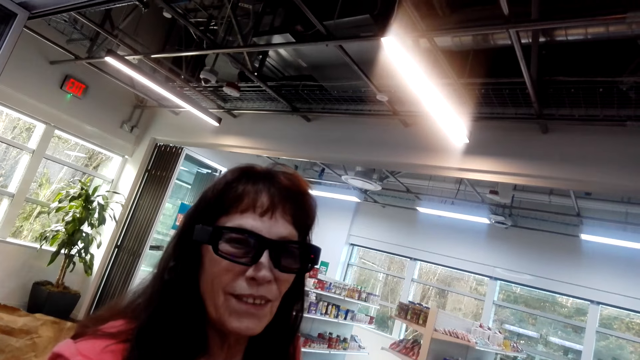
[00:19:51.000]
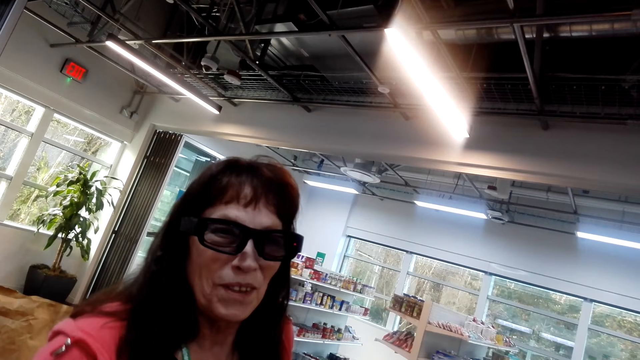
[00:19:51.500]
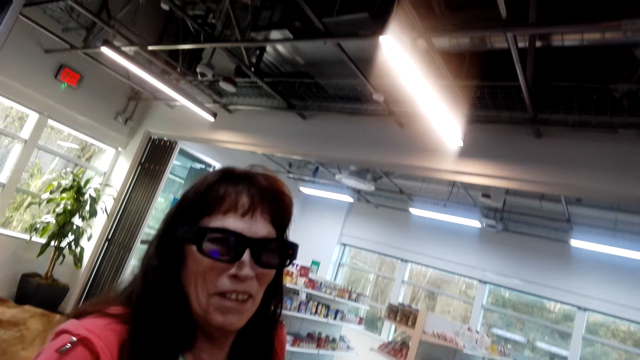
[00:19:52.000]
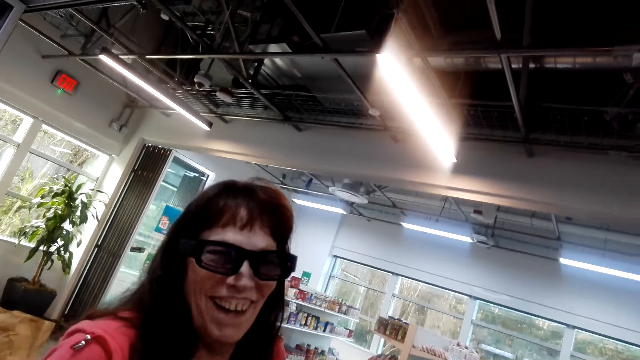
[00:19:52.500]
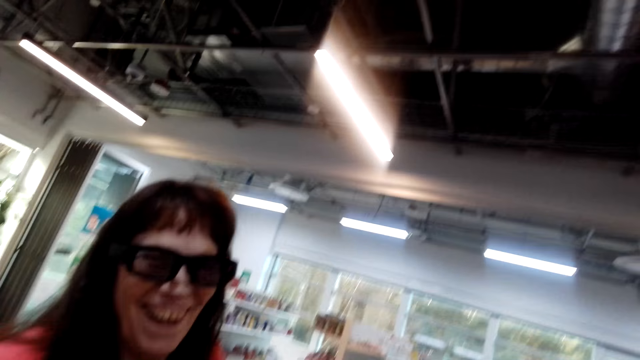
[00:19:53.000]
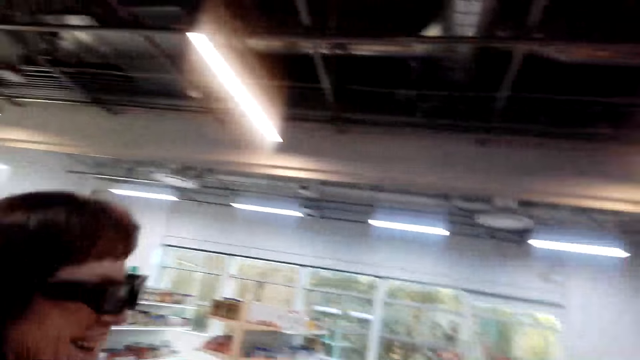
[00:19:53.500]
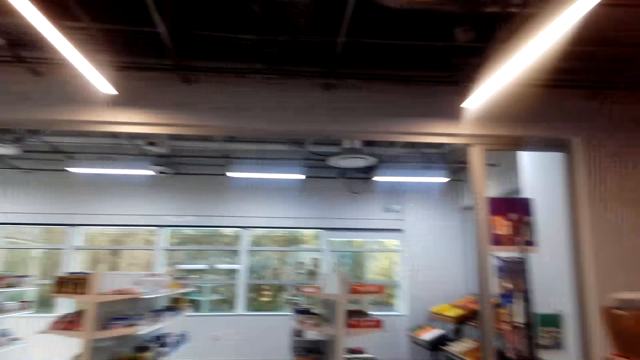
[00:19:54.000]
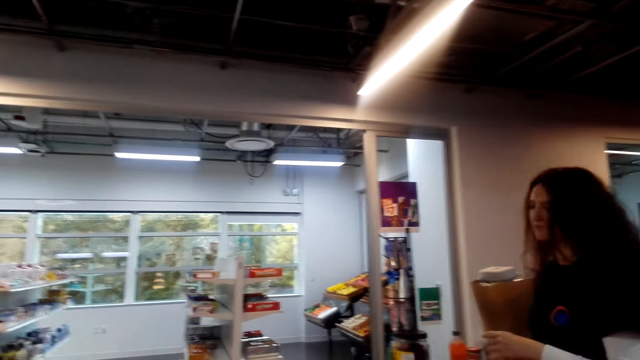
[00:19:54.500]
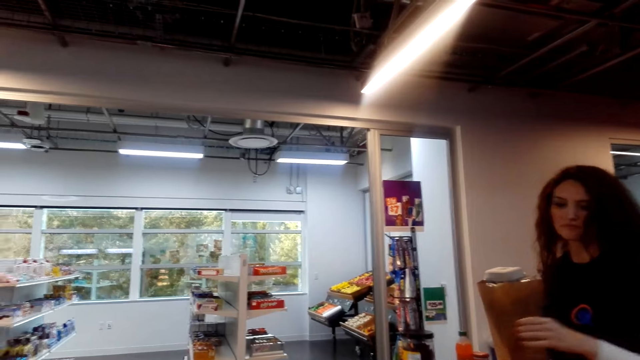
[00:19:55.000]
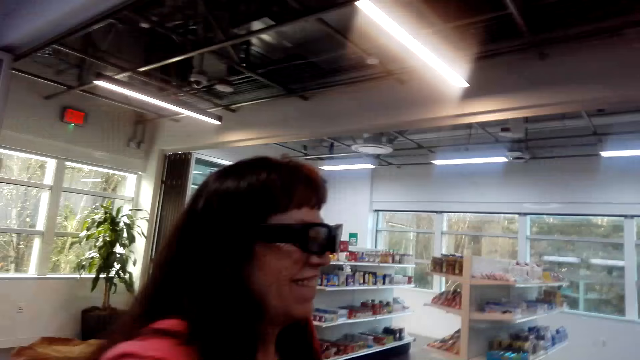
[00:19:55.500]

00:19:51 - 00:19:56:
The camera wearer looks around.

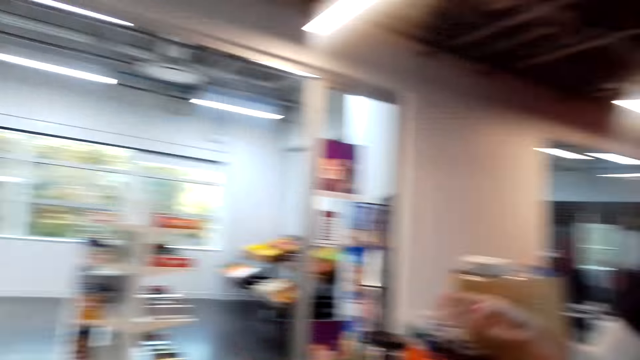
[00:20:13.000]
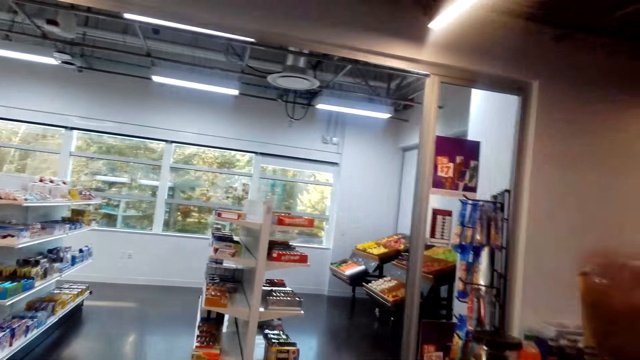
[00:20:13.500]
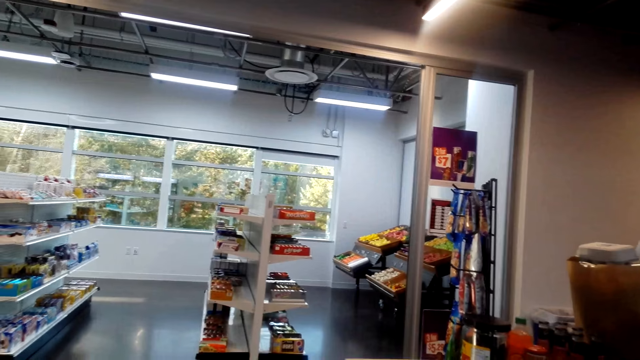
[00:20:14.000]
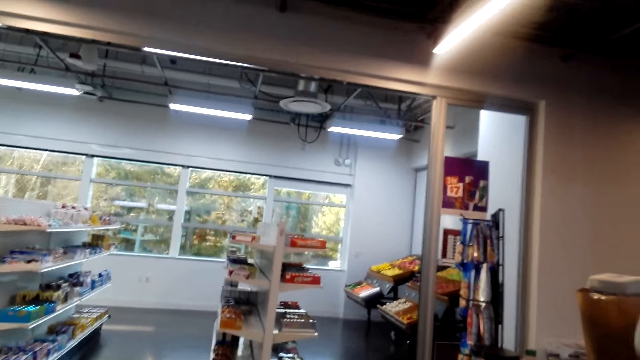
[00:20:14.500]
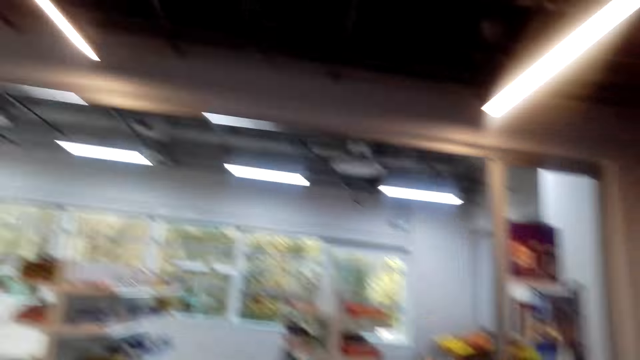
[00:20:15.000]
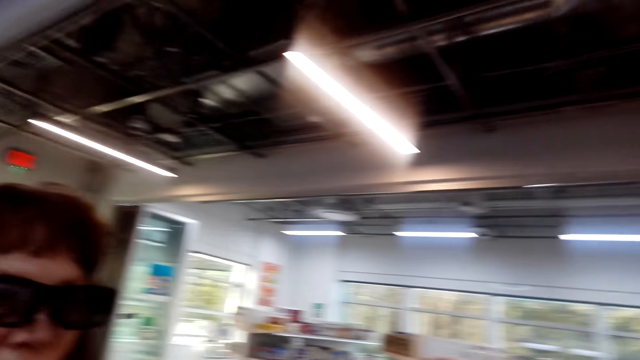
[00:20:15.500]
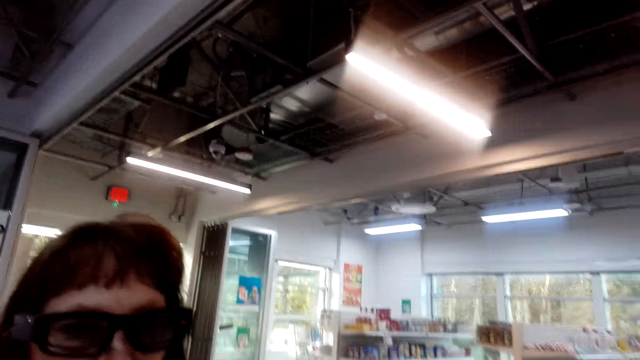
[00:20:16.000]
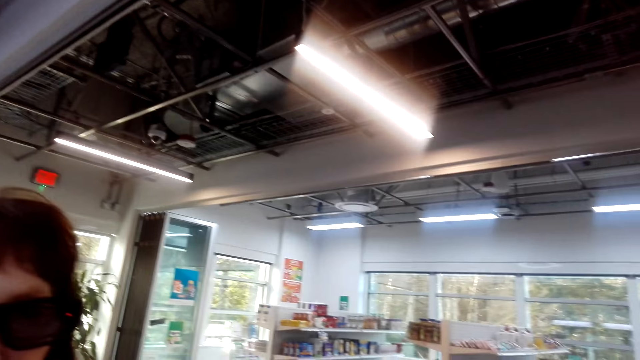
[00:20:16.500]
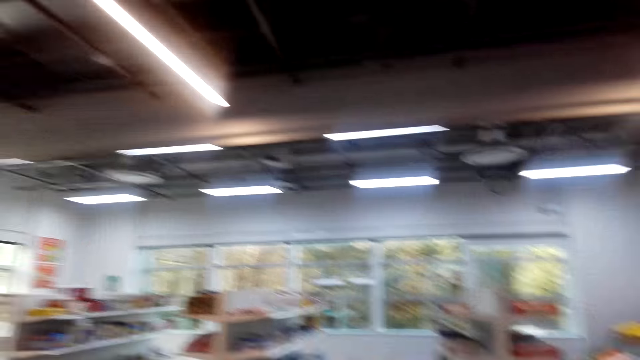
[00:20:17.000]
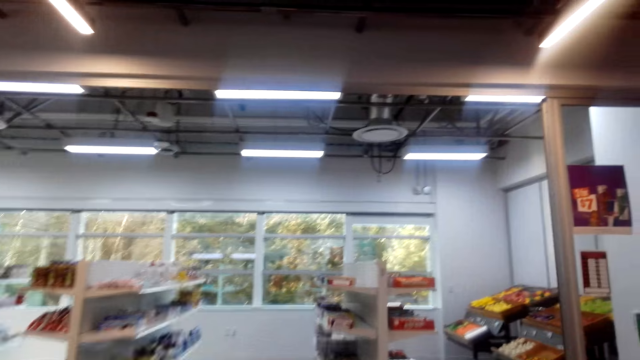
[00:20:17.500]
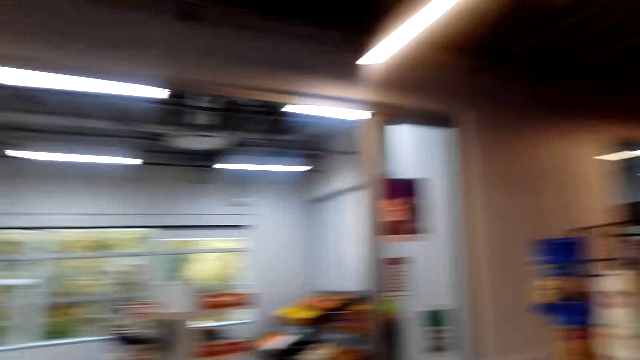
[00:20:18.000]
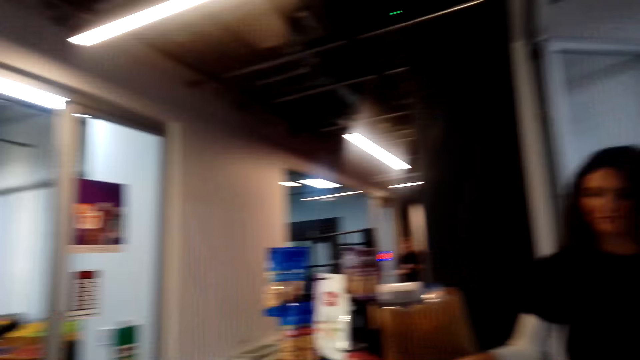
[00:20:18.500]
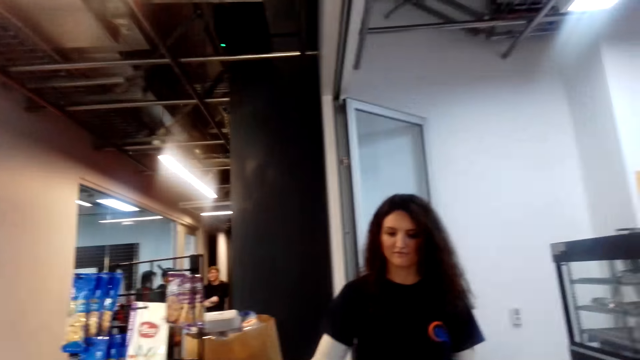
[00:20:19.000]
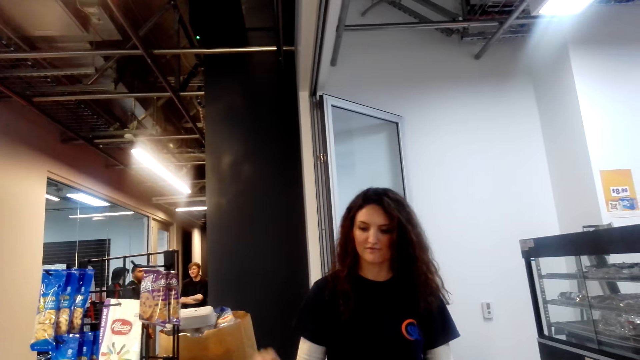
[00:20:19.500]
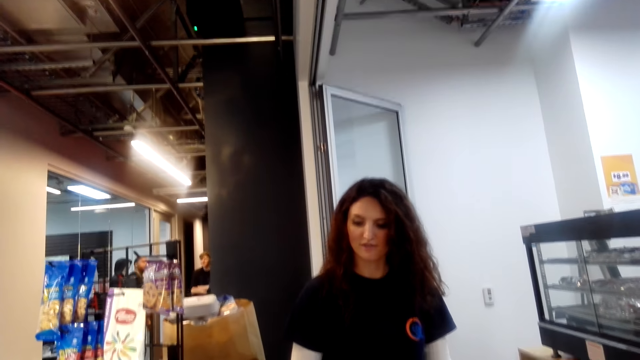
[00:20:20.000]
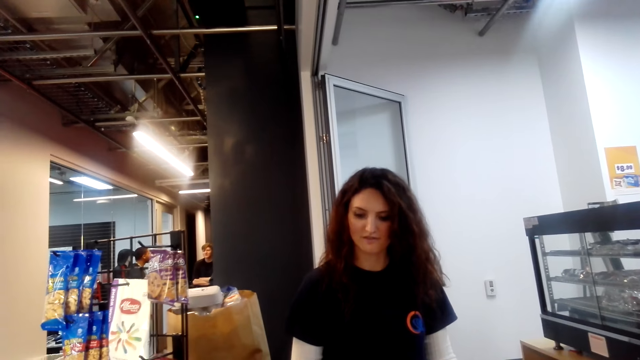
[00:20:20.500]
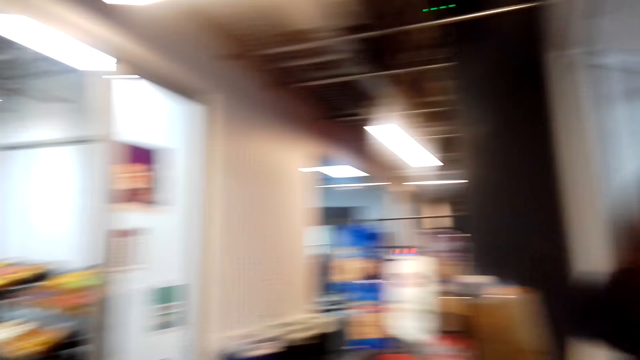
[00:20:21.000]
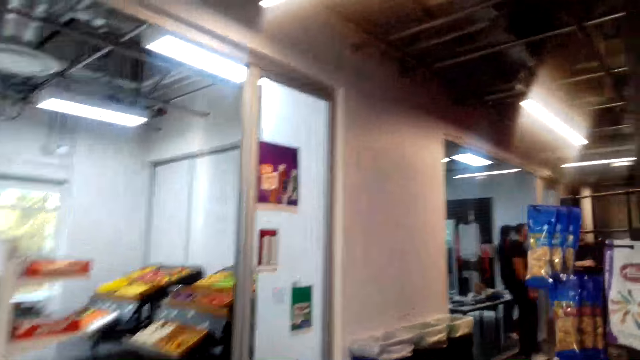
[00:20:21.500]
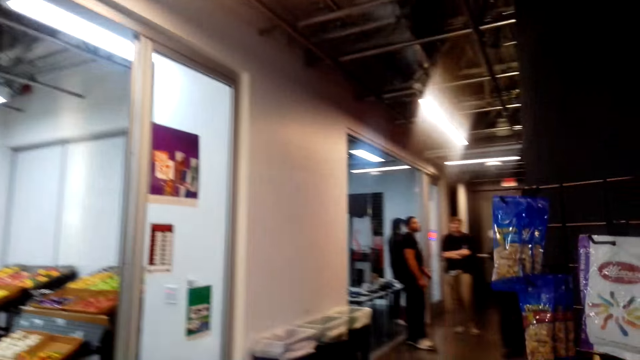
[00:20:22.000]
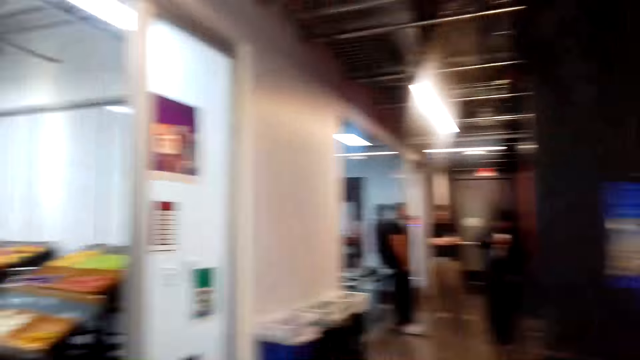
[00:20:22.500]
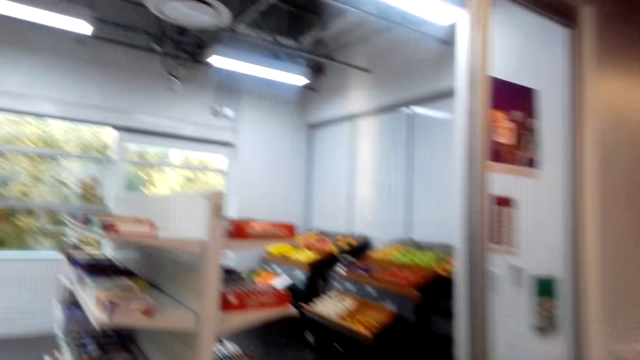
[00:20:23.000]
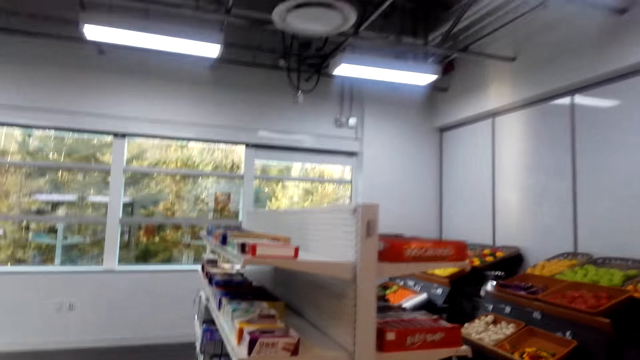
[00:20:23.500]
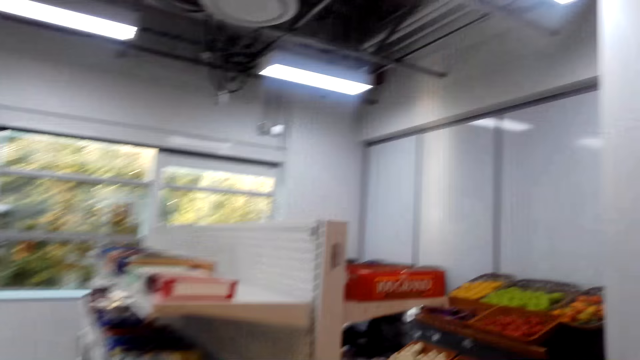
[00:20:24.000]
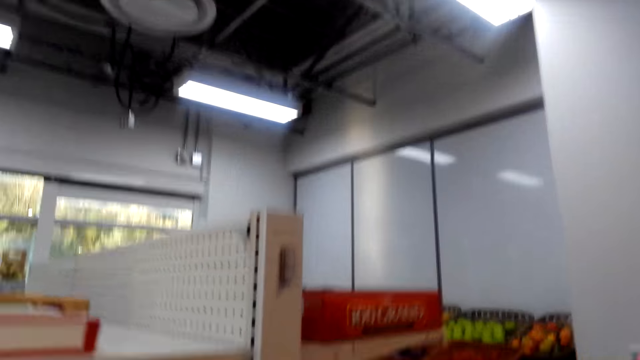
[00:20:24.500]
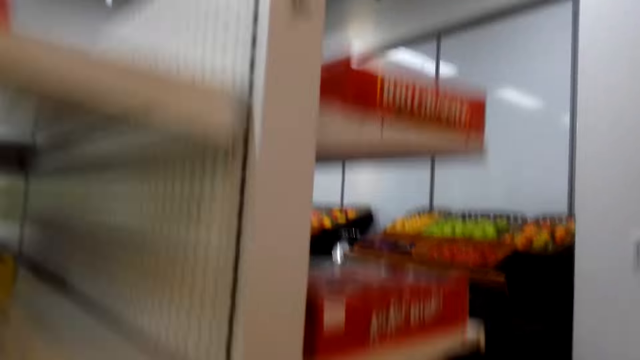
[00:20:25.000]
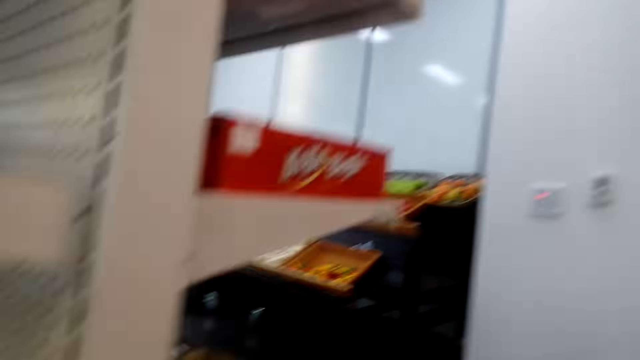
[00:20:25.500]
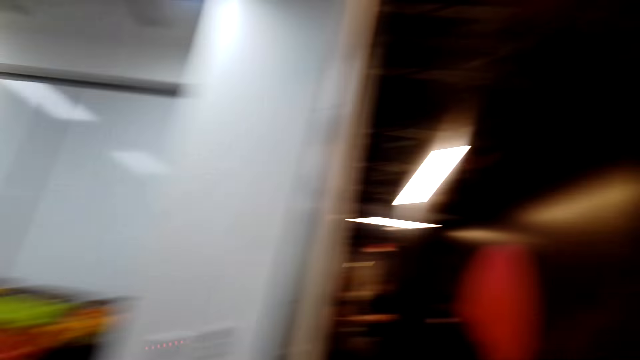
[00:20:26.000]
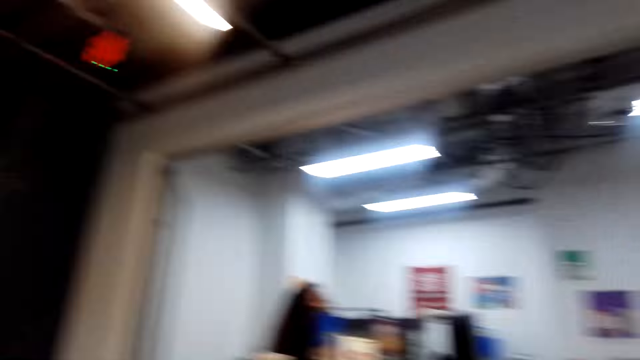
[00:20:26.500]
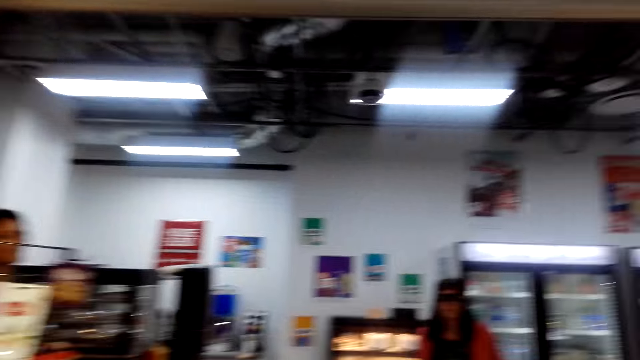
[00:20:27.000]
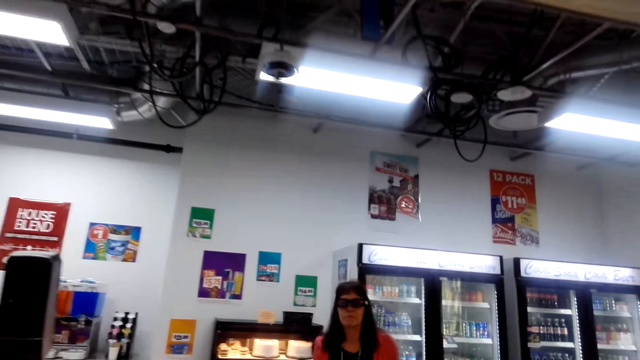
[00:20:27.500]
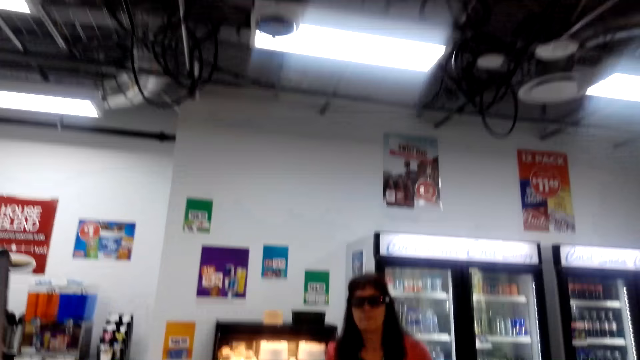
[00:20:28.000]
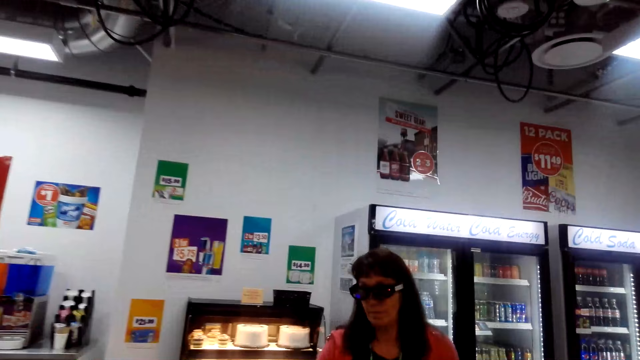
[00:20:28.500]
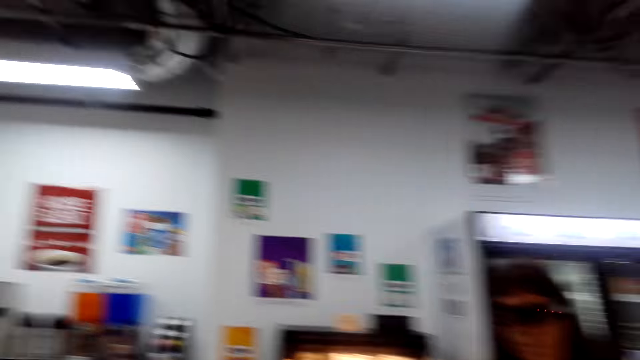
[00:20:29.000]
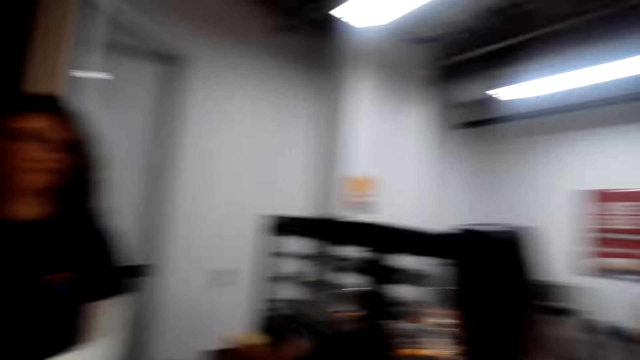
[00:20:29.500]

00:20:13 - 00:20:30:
The camera wearer looks around. They interact with a person. They look around in a supermarket. They walk in the supermarket.
